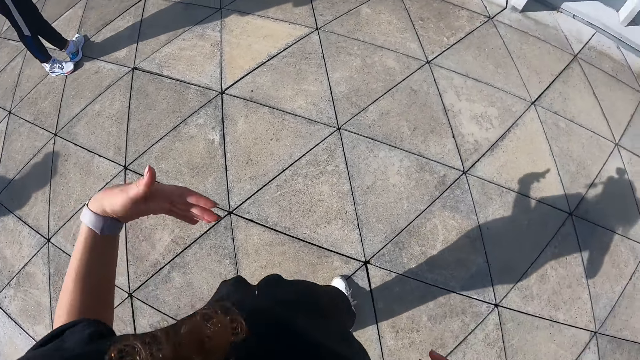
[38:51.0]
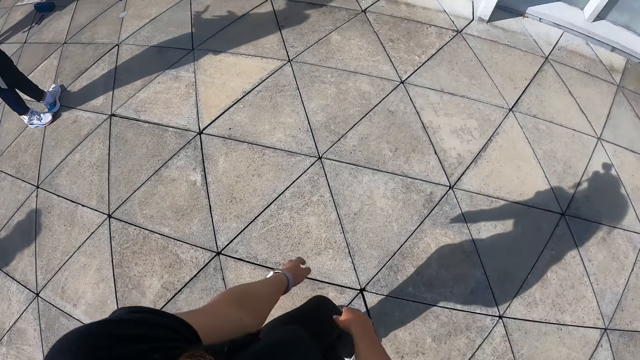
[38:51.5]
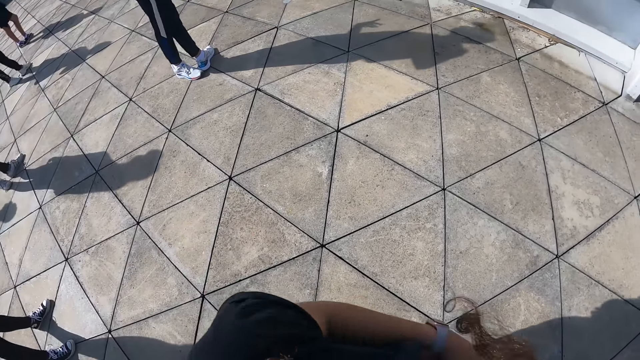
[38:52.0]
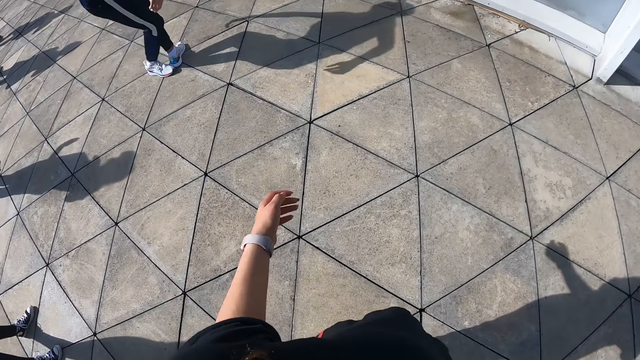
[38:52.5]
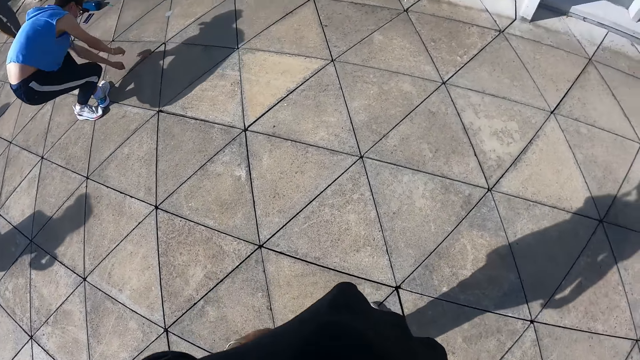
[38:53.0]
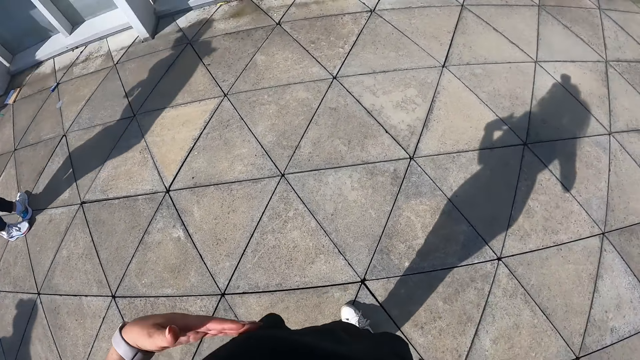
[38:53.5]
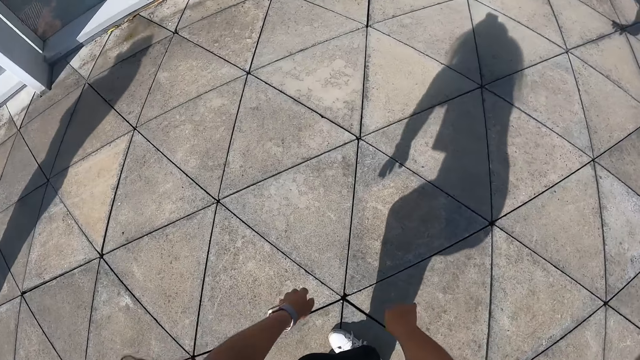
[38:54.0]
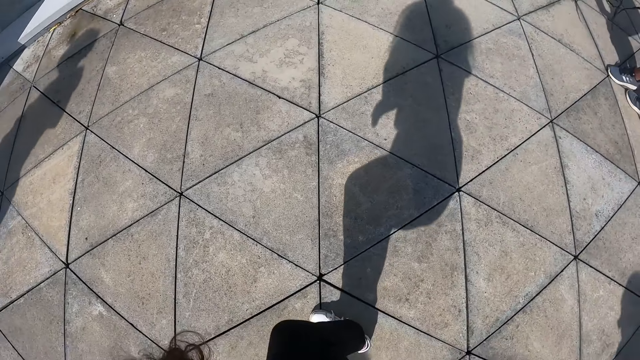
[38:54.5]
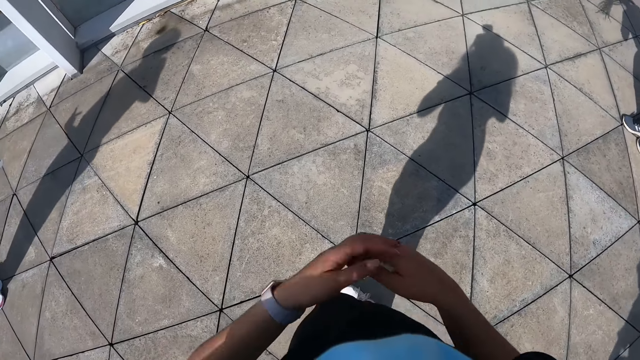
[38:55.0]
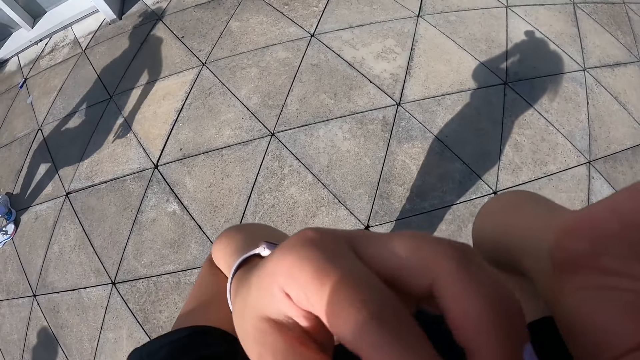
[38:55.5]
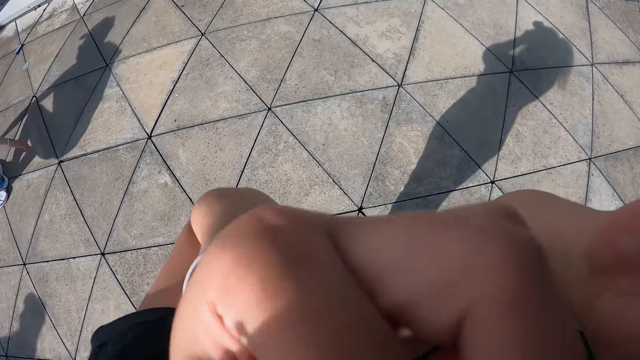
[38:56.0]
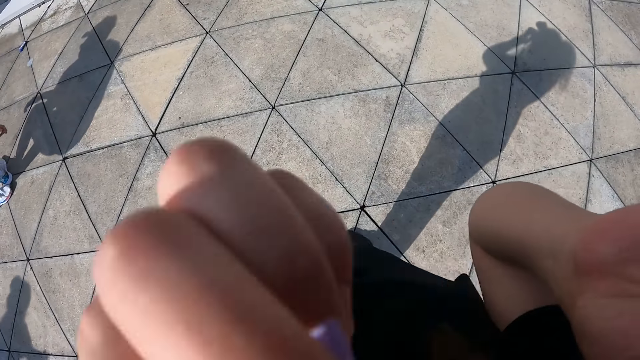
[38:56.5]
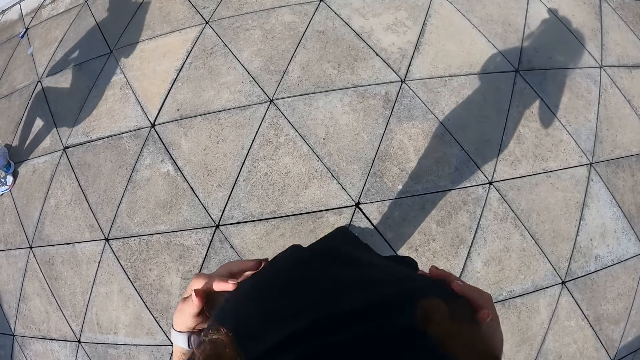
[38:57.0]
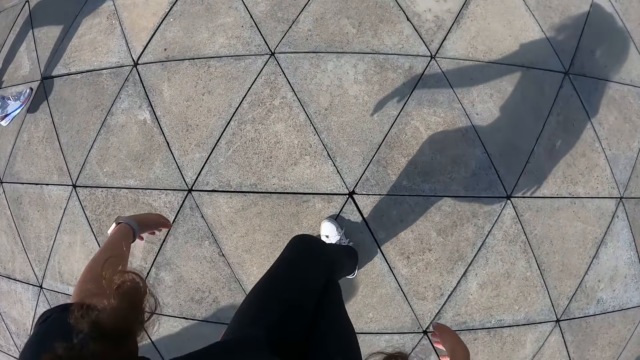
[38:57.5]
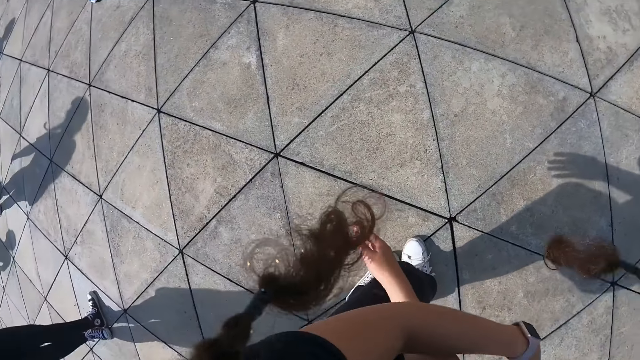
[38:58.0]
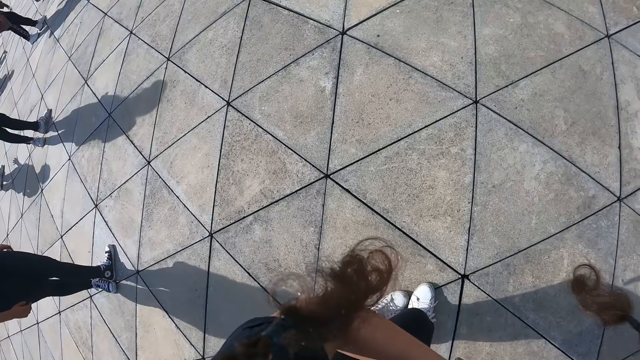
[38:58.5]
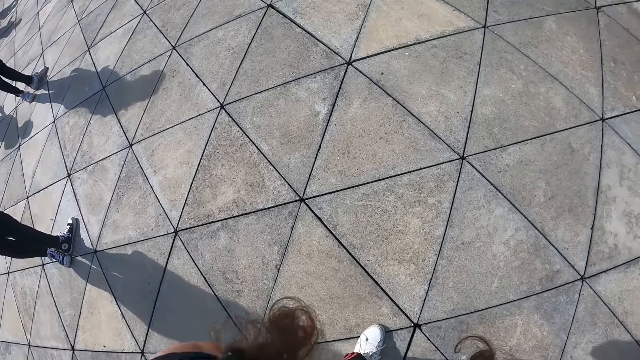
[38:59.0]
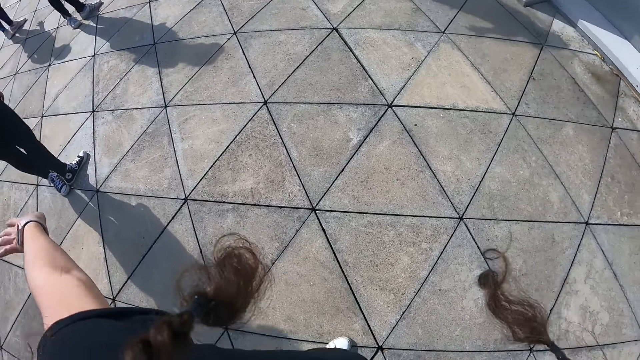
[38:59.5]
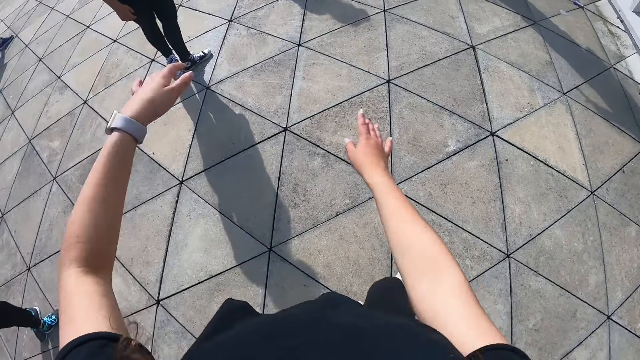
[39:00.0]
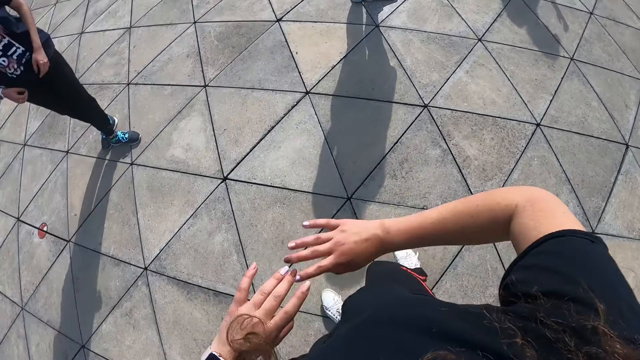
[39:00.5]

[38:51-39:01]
The camera wearer is doing exercise. She raises both hands to her face. She adjusts the camera. She lowers both hands from her face. She dances. She is doing exercise.

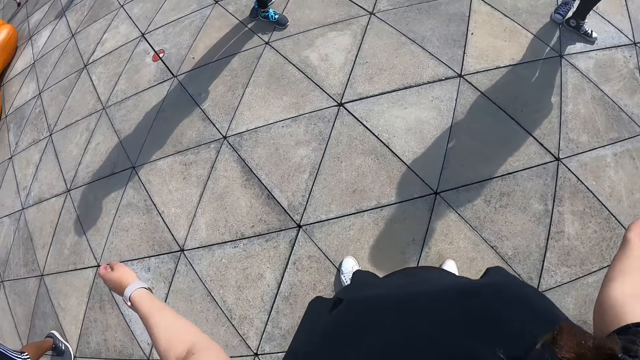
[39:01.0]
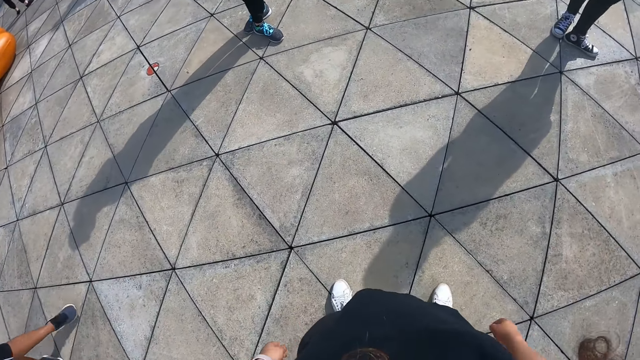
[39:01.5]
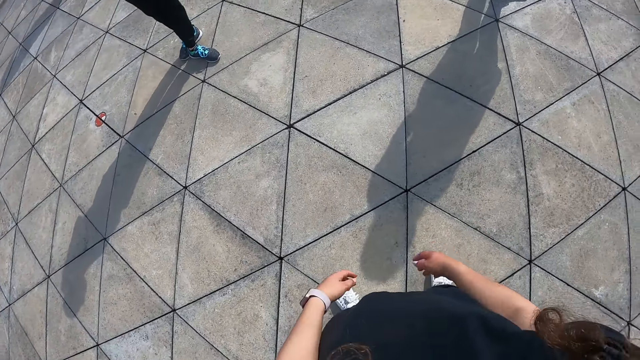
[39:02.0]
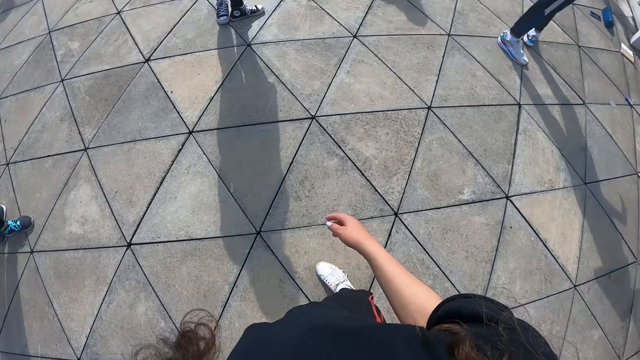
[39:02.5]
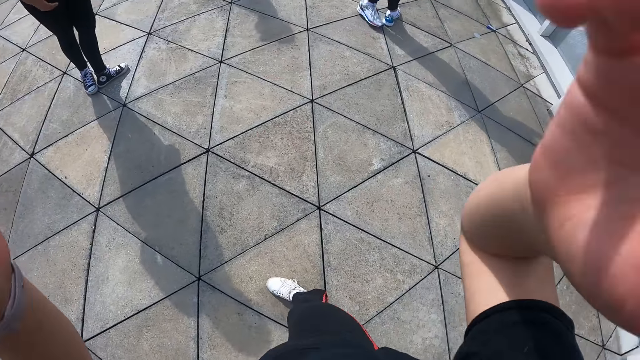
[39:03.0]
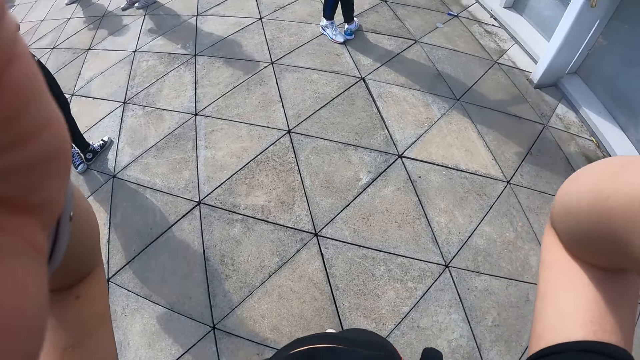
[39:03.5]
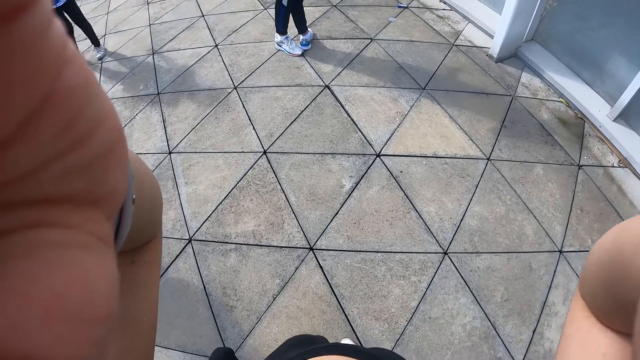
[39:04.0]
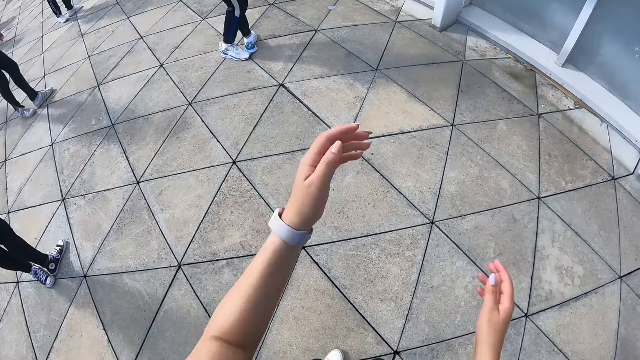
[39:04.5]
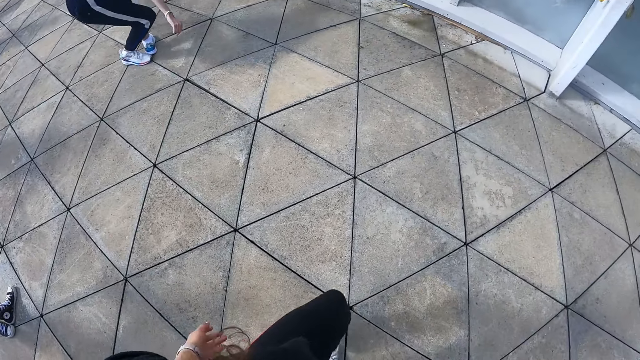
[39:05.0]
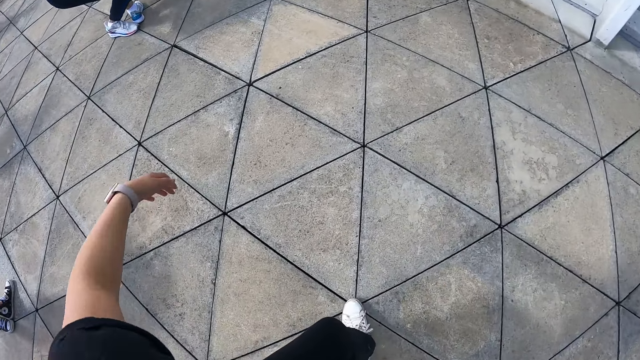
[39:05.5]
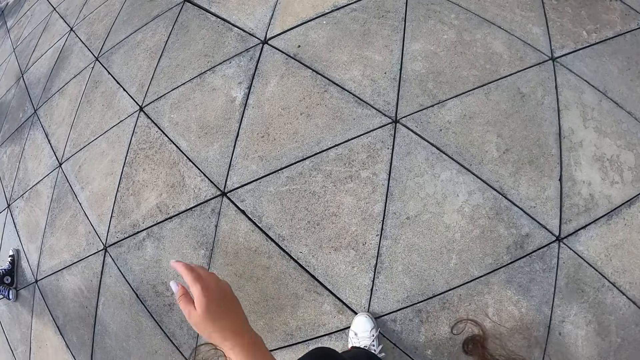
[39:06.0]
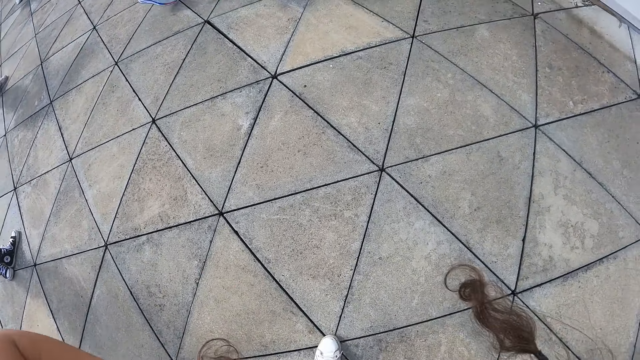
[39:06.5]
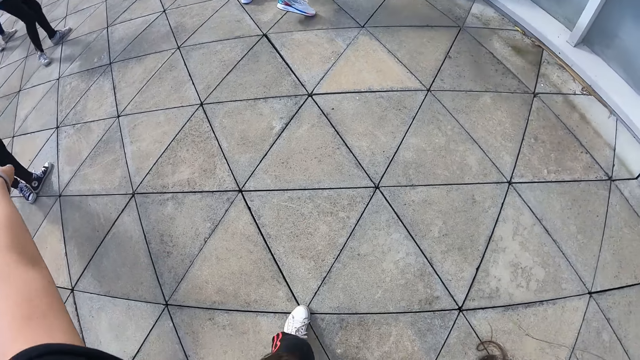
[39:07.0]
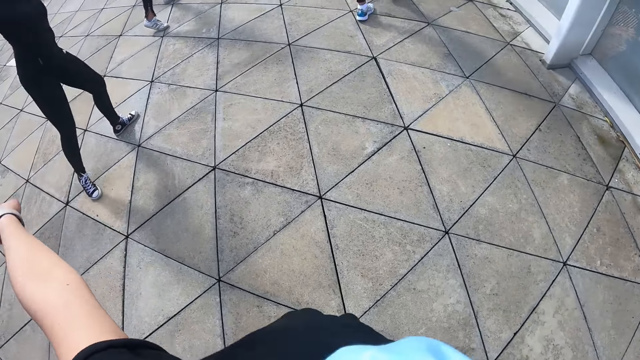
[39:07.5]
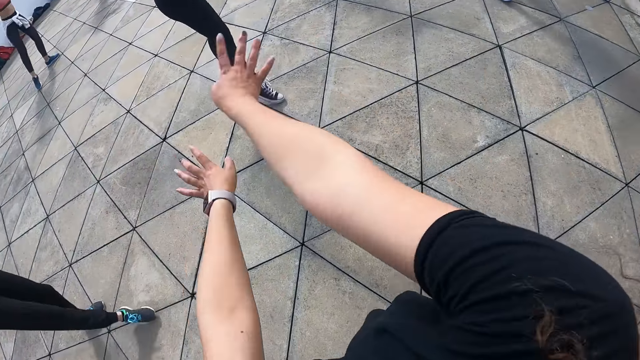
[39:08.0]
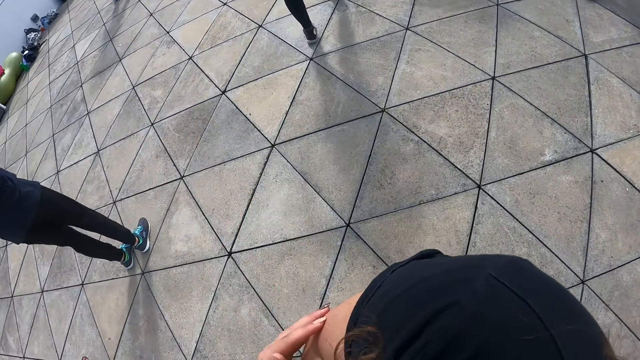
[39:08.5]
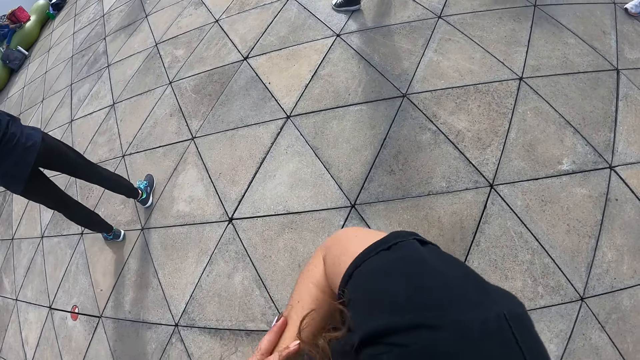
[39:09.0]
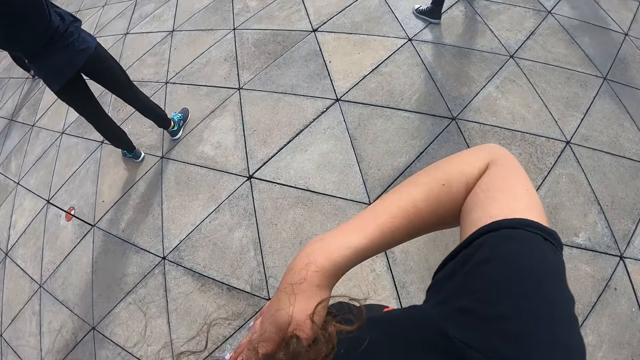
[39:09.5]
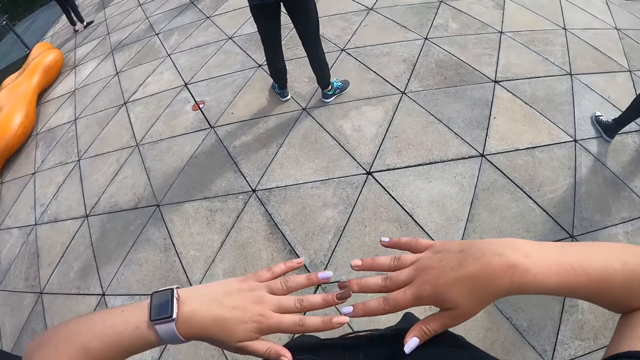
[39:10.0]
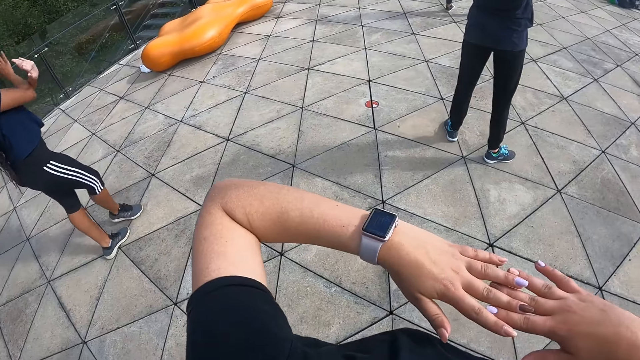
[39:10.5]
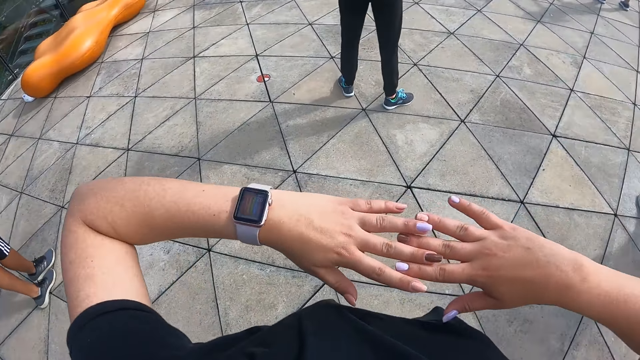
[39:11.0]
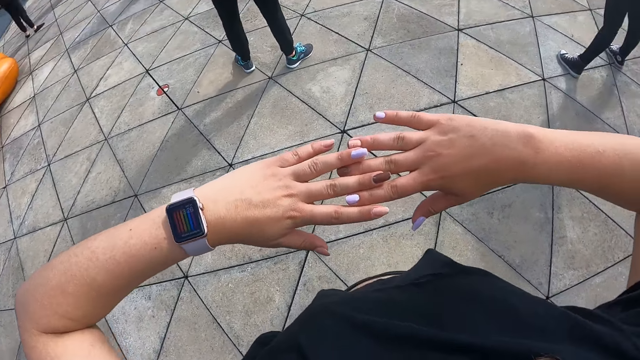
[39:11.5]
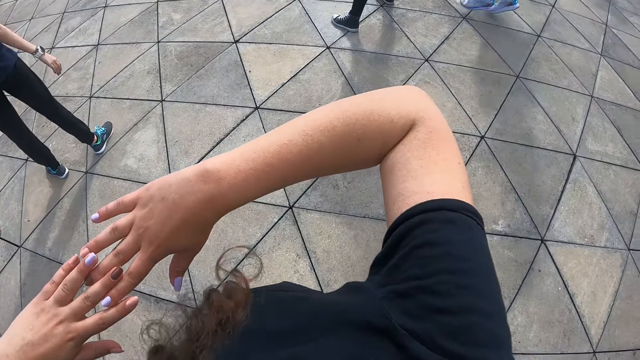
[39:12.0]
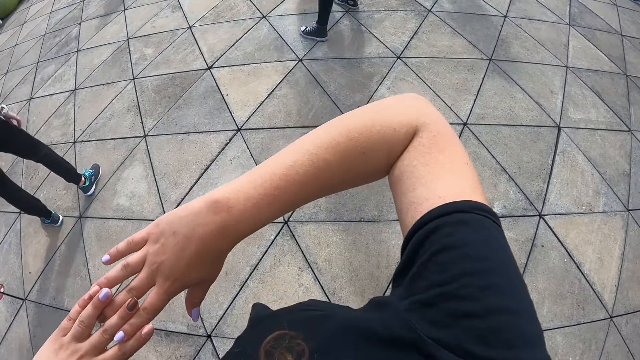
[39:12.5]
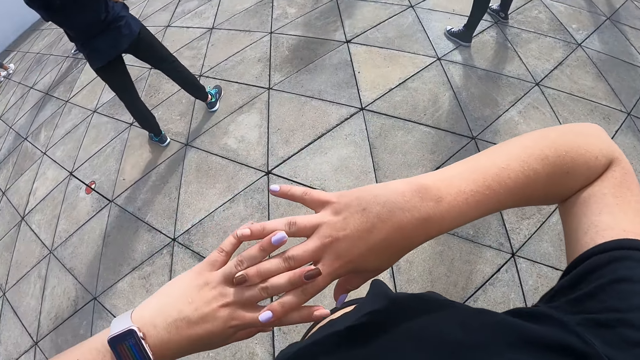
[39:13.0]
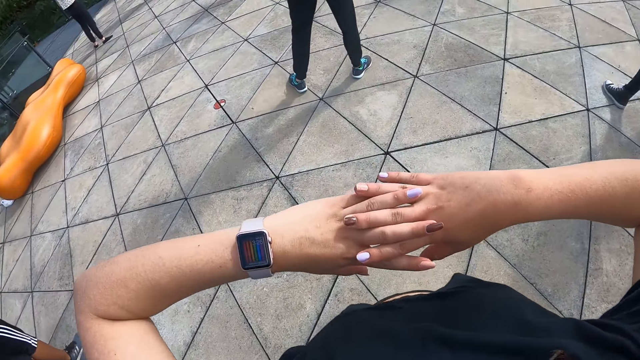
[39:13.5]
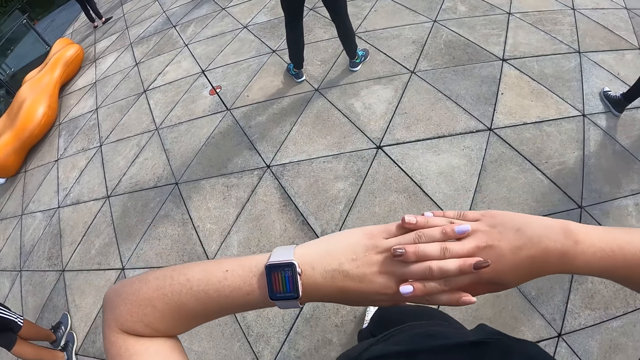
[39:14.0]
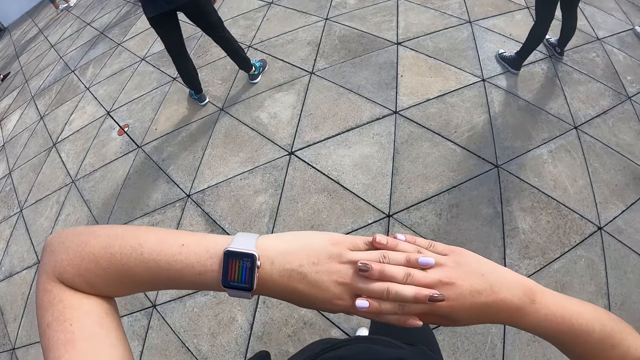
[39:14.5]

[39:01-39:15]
The camera wearer raises both hands to her face. She adjusts the camera. She lowers both hands from her face. She dances with a group of people outside. She is doing exercise. Two people are doing exercise. The camera wearer interlocks both hands. She is doing exercise.
